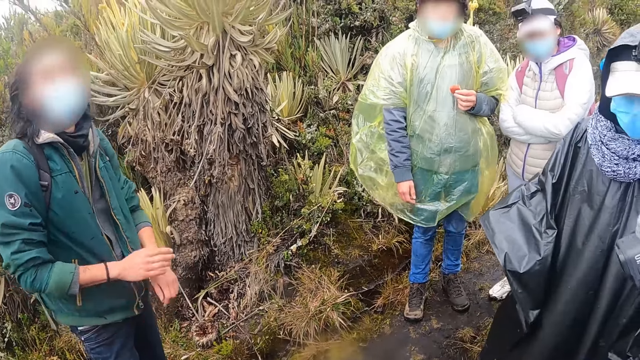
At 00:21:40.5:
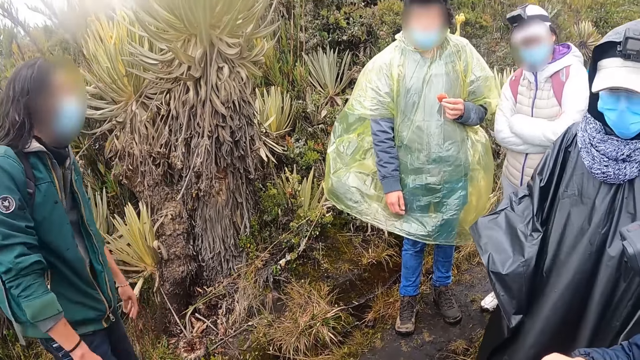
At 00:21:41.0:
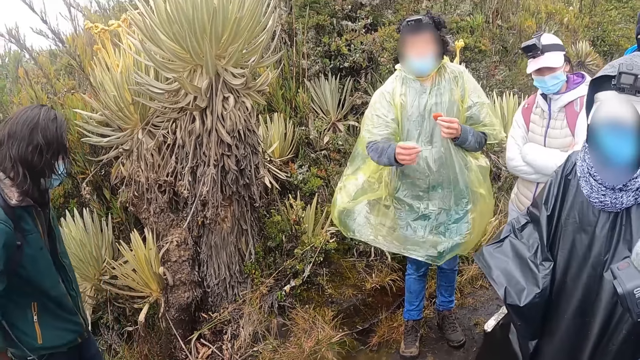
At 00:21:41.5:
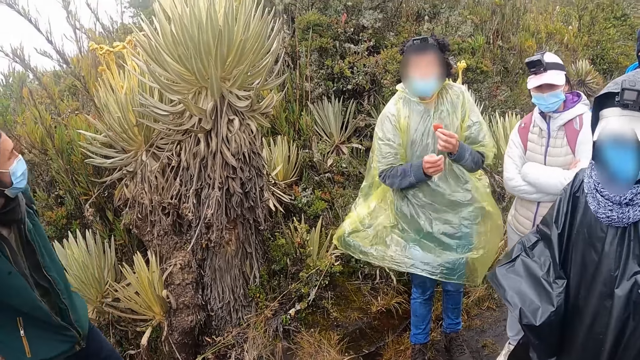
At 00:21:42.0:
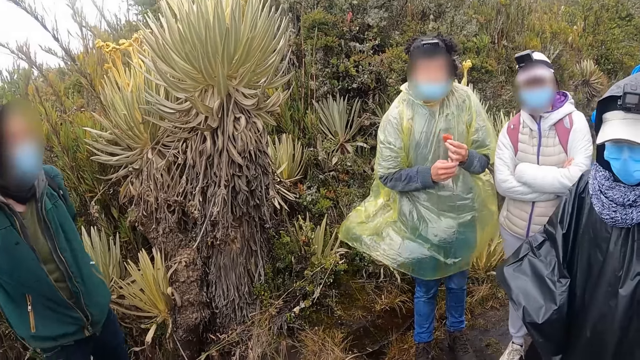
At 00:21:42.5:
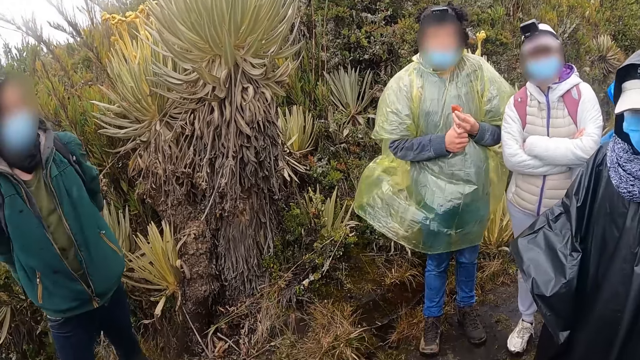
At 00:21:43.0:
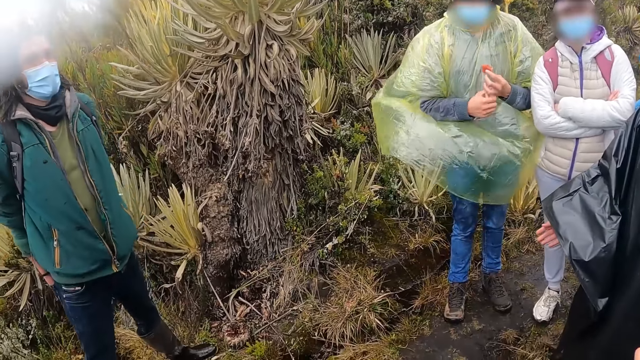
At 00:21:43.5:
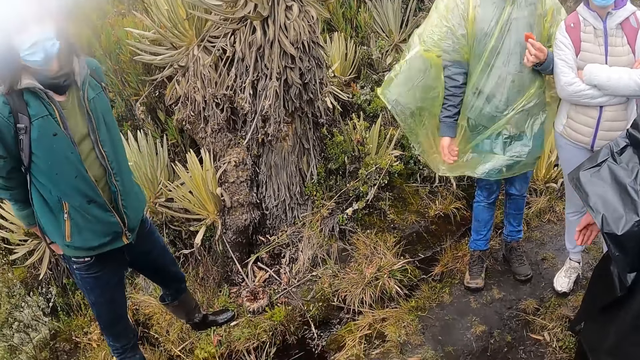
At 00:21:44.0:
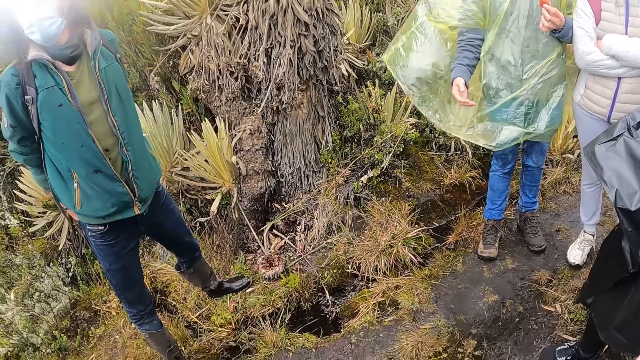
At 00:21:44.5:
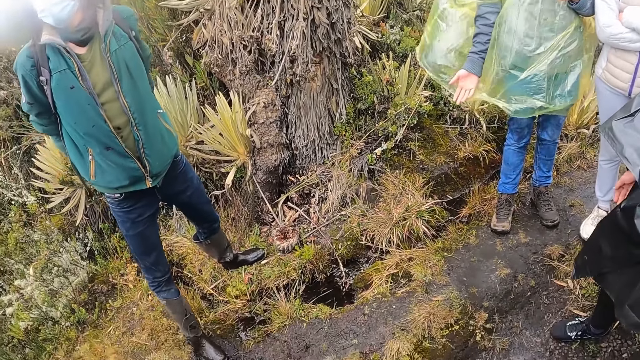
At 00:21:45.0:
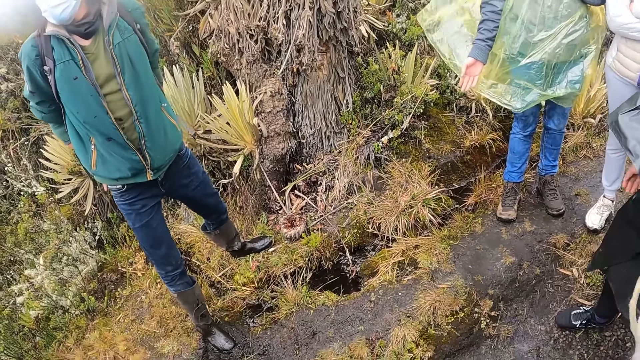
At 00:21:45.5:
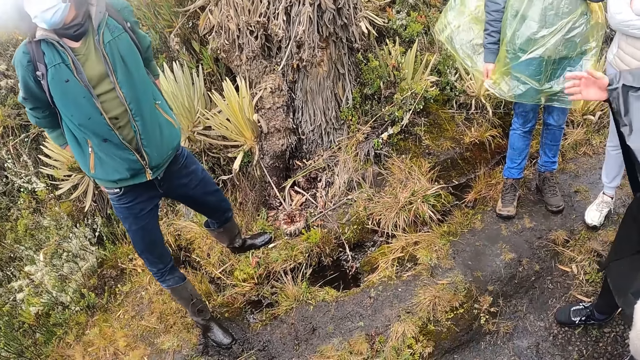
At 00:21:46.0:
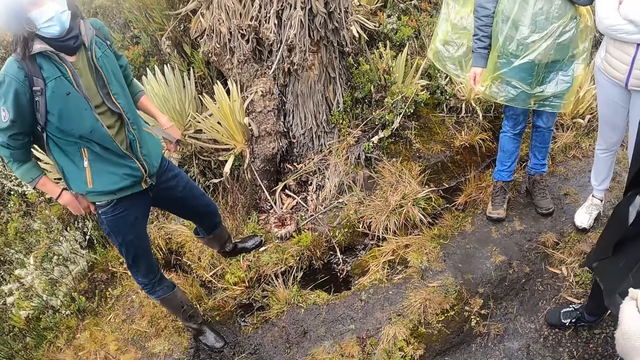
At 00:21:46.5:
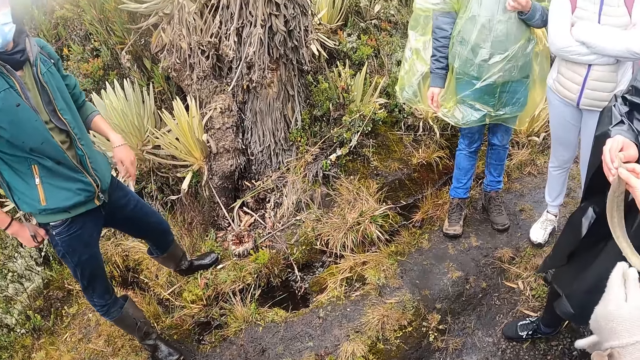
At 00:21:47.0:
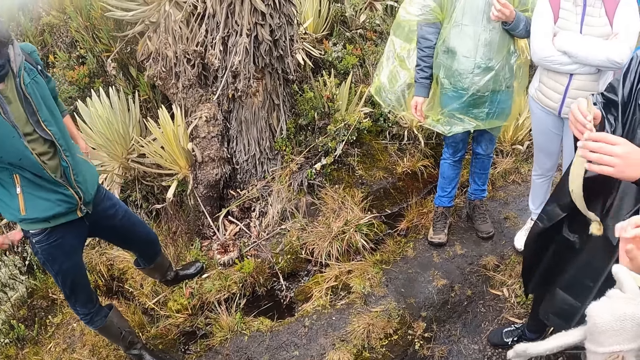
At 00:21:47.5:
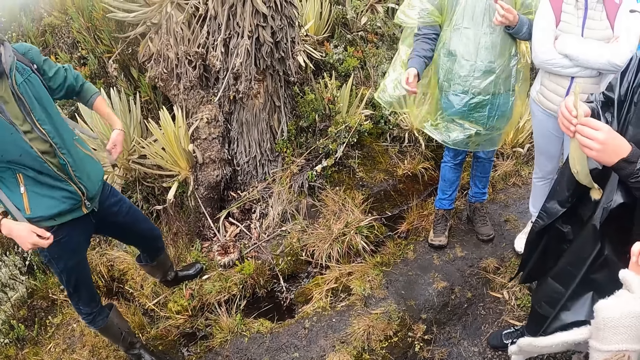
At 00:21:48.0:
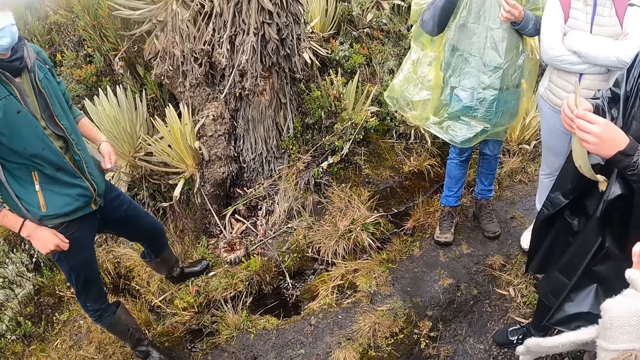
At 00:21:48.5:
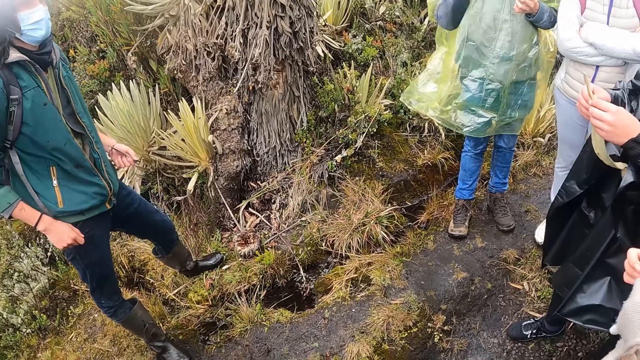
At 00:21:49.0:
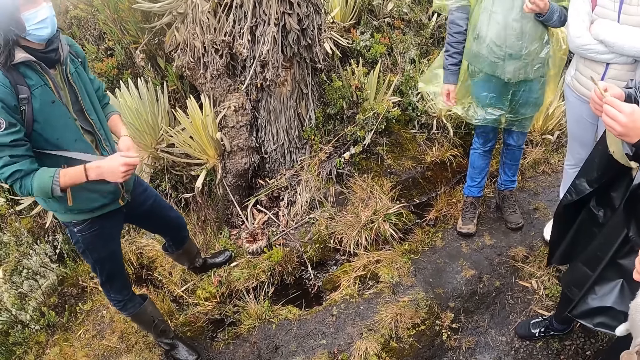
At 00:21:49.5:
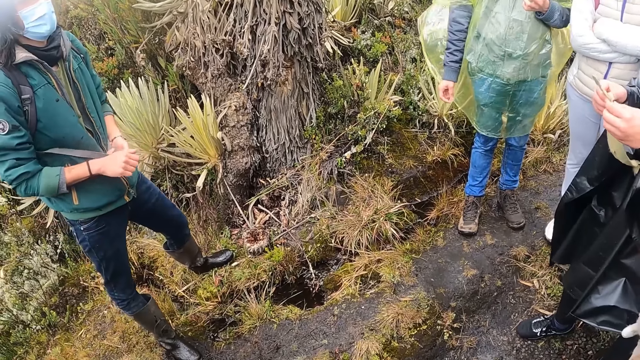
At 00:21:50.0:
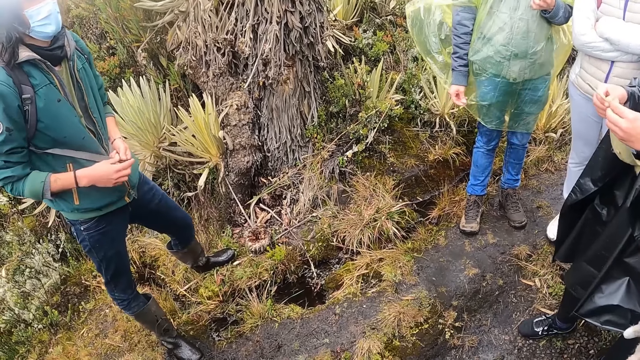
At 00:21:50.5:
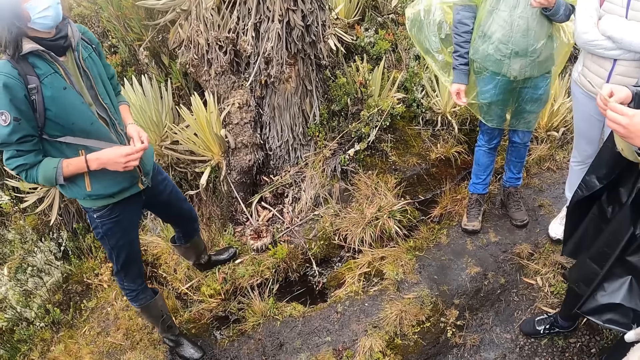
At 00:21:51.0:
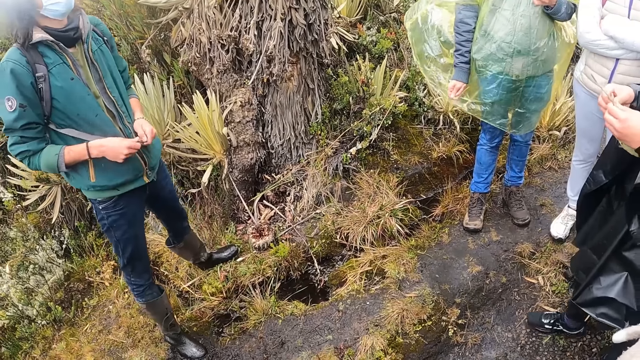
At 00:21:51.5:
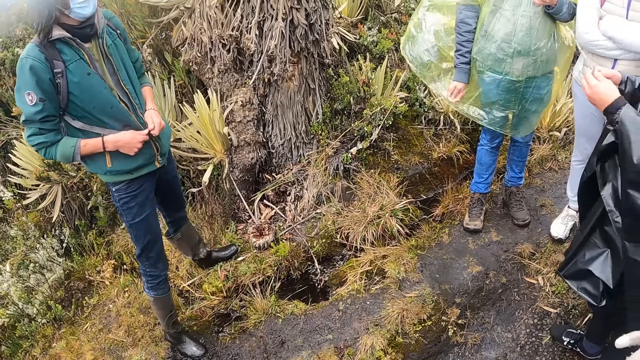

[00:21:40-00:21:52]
A man wipes his hand, looks around the field, crosses his hands behind his back, pulls the bag strings and ties the bag strings together.

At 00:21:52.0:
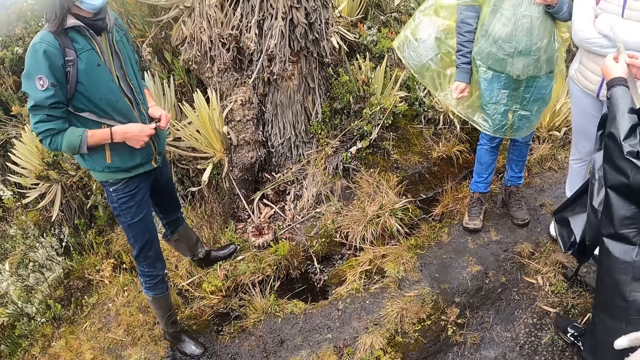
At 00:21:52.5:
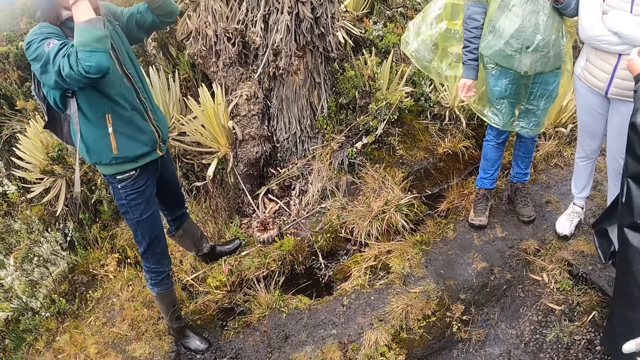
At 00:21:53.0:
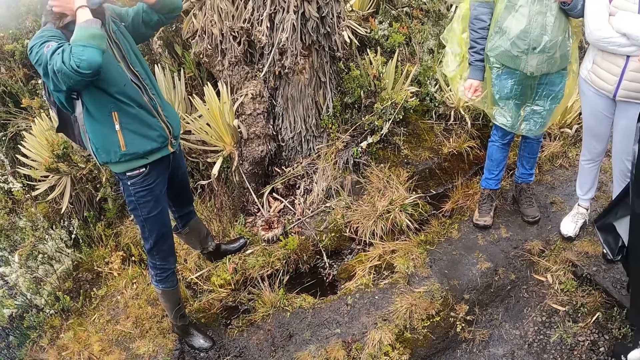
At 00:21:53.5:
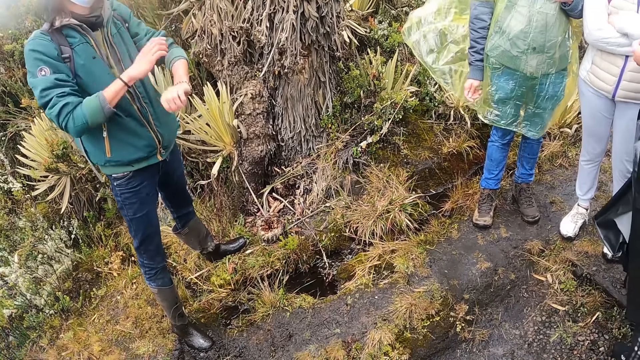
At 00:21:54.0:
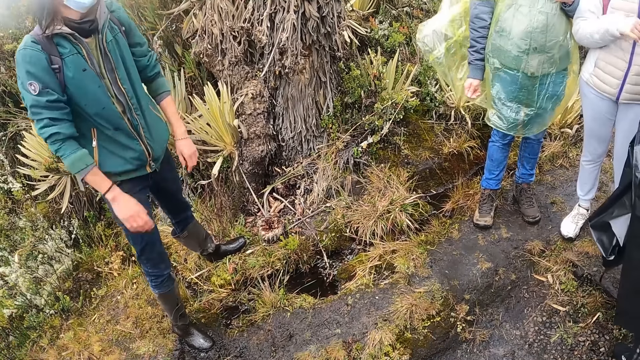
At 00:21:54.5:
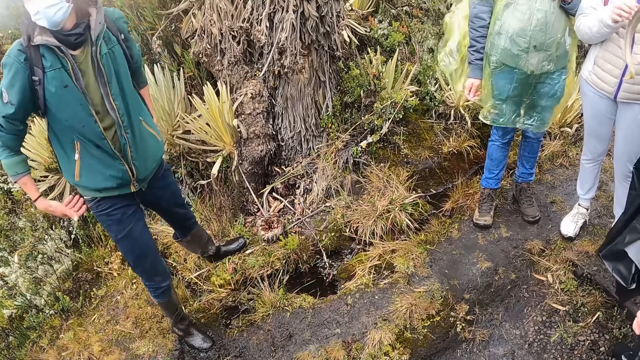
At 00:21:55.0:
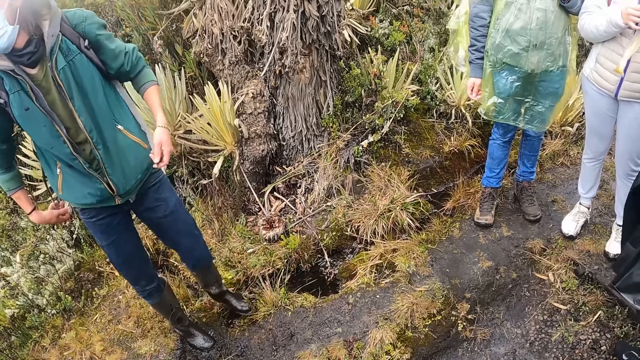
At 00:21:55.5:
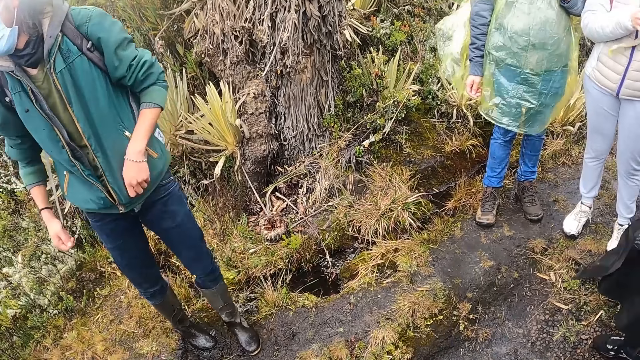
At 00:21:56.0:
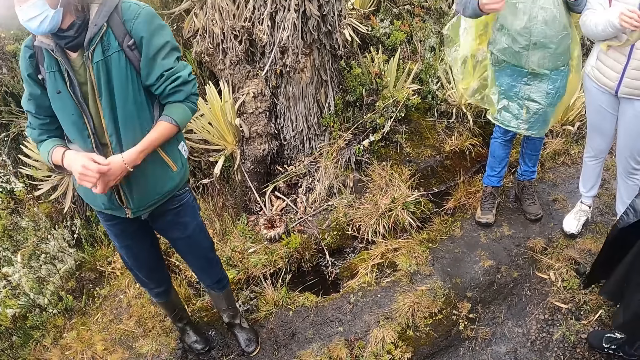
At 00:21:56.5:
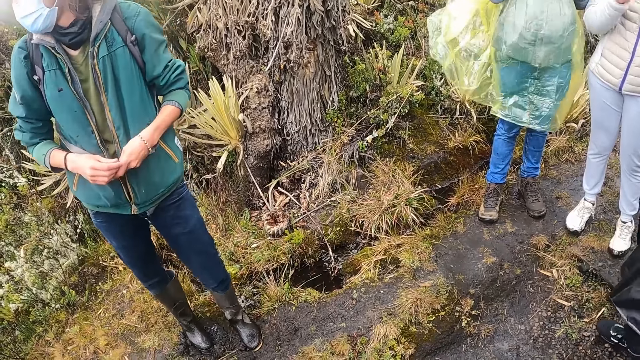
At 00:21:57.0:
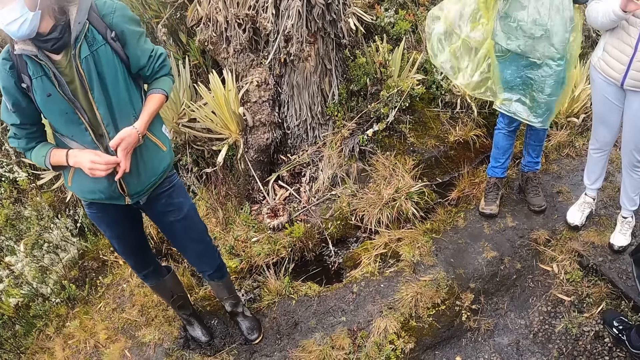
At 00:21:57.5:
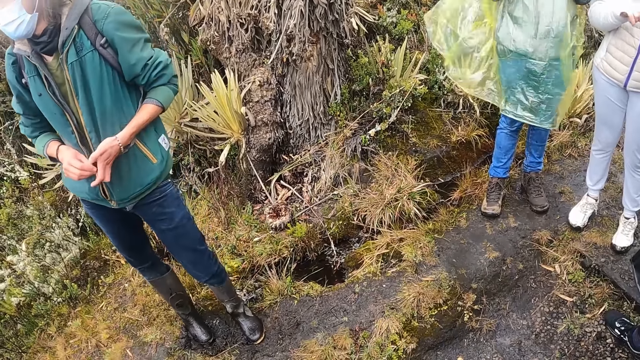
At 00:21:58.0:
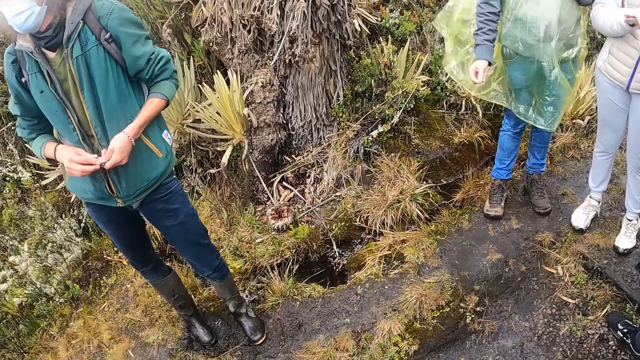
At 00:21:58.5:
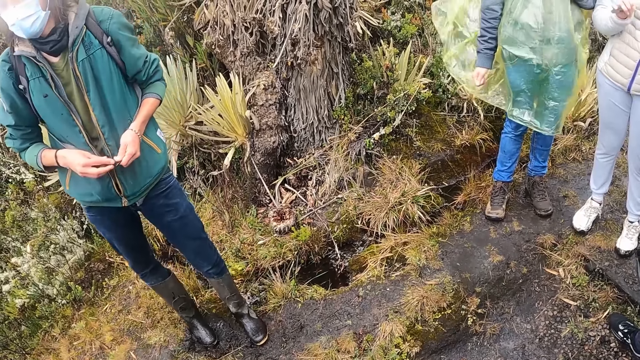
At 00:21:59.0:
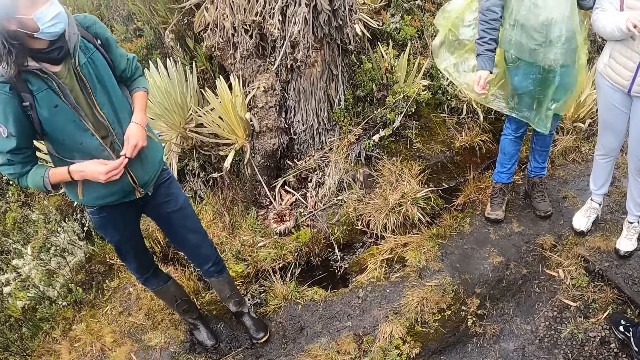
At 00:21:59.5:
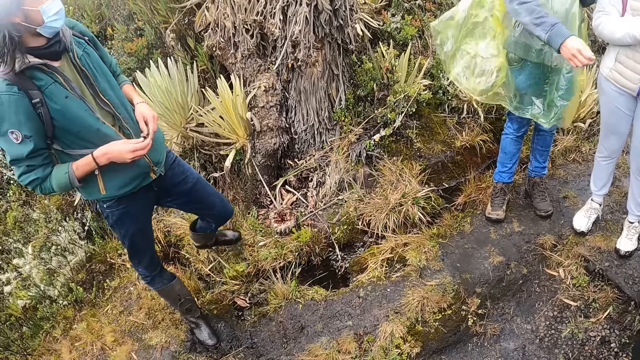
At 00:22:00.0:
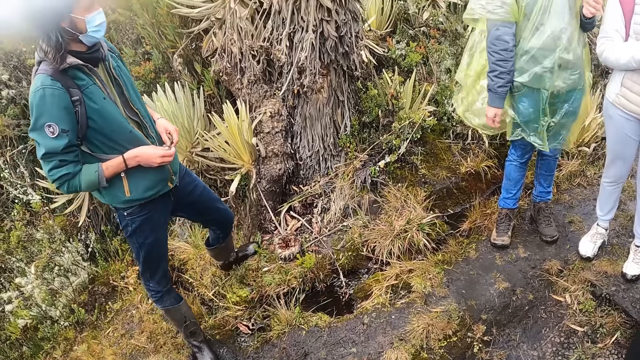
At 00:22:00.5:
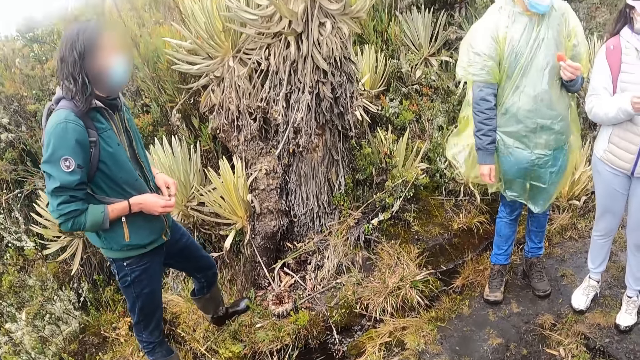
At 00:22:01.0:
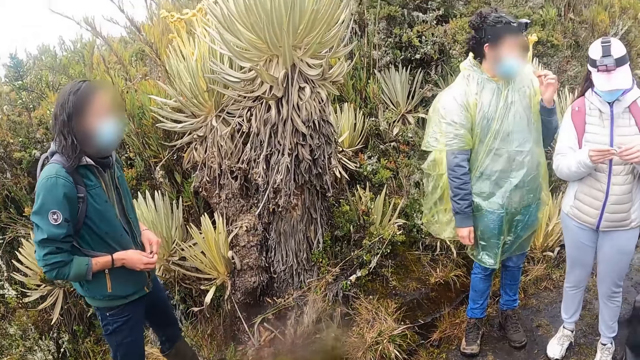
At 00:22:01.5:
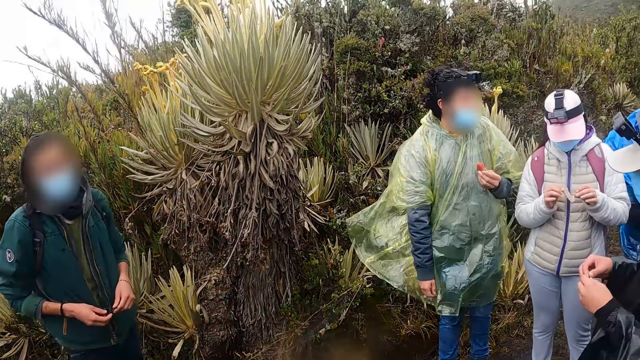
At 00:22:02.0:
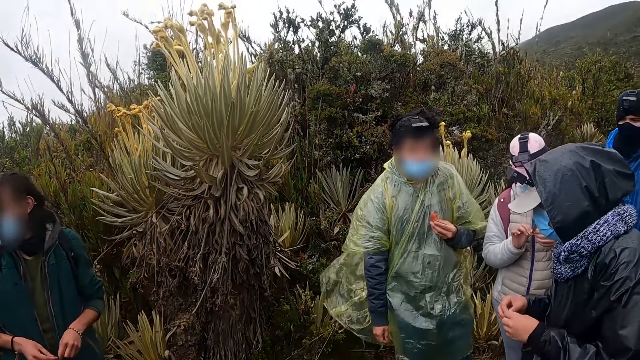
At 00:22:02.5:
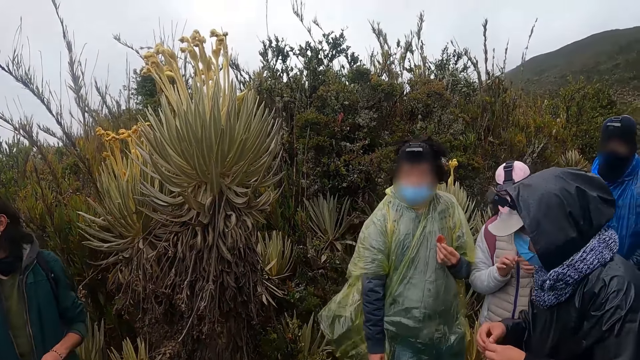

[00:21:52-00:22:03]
A man drops the bag strings, pulls his hair behind, pulls his jacket, pulls his hand off the jacket, pulls the bag string and ties the bag strings together.
